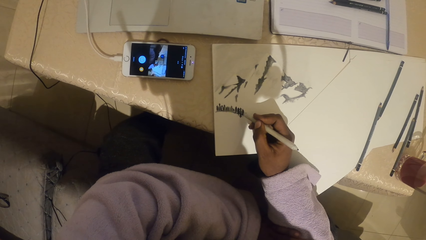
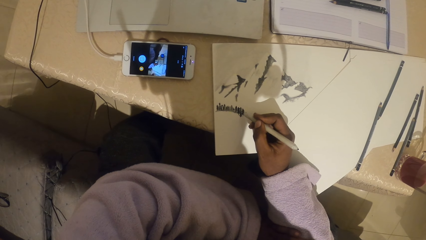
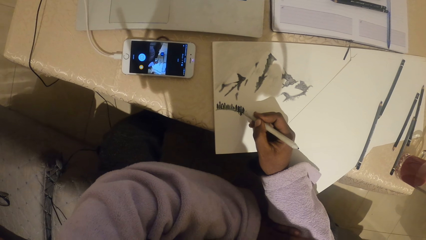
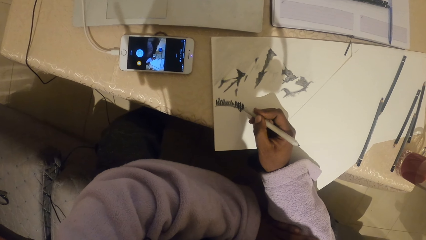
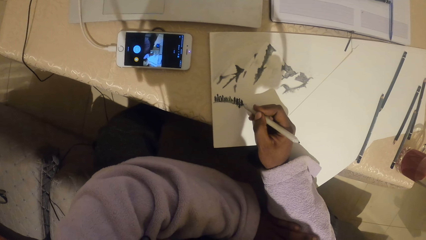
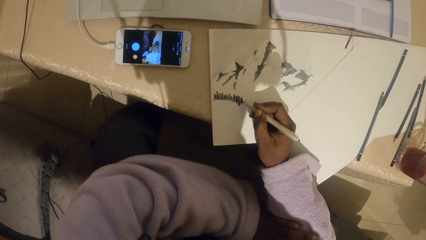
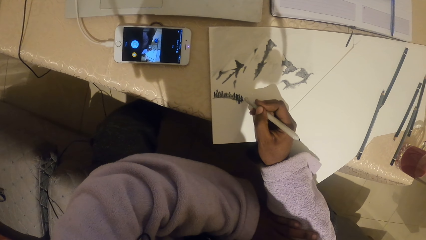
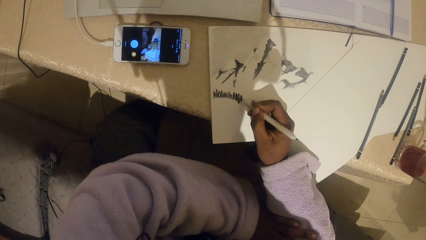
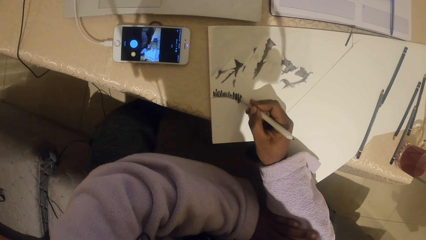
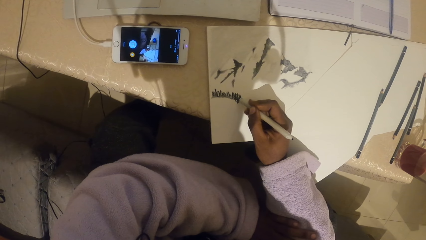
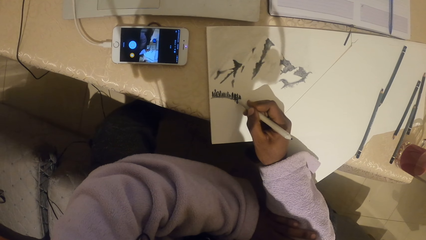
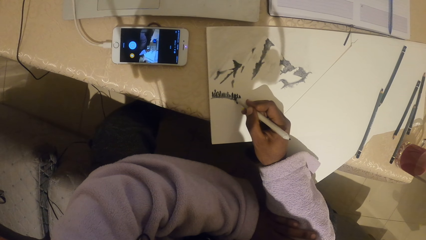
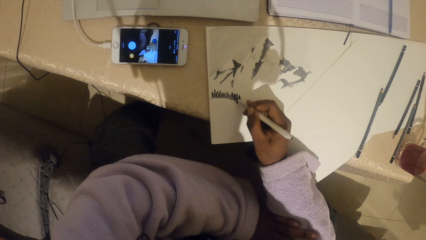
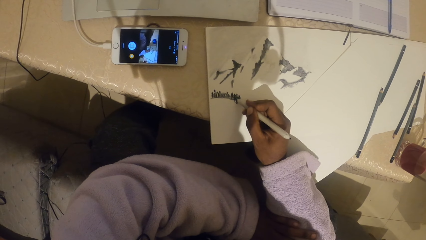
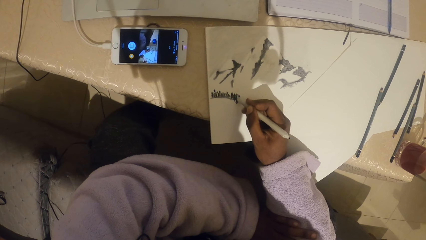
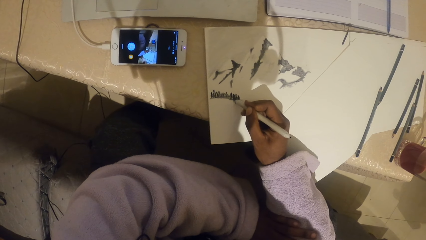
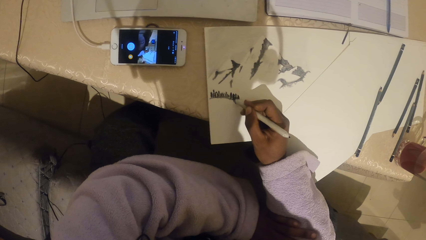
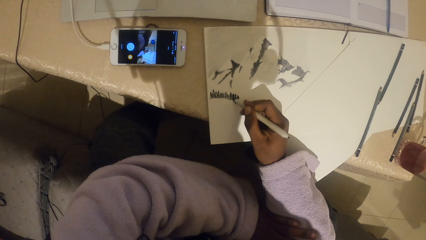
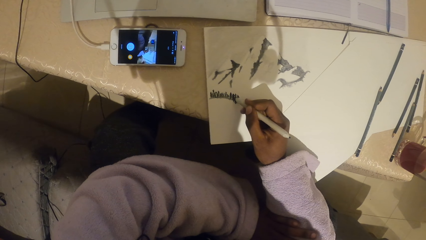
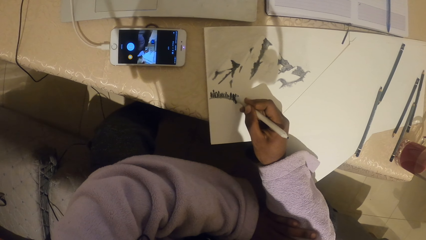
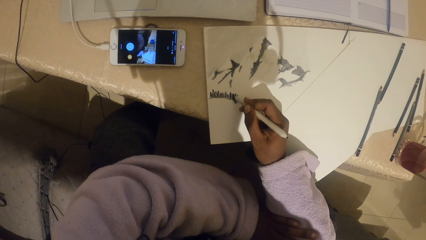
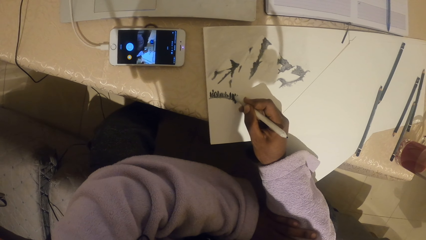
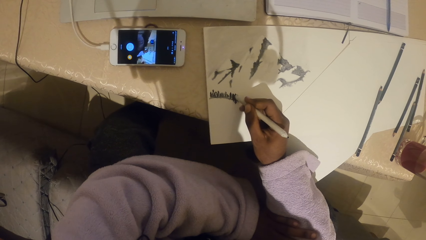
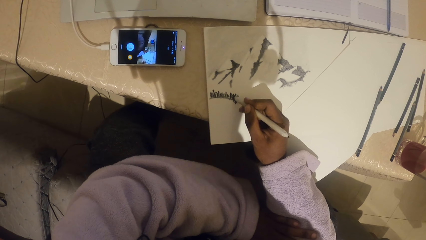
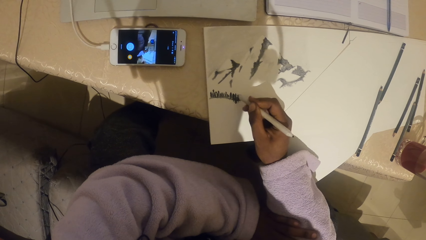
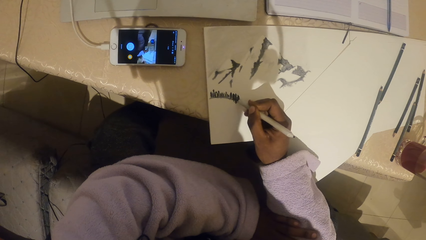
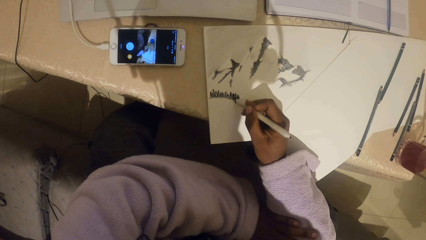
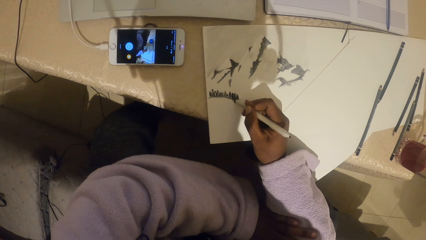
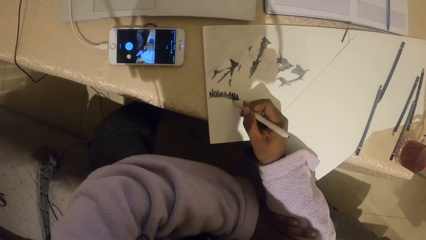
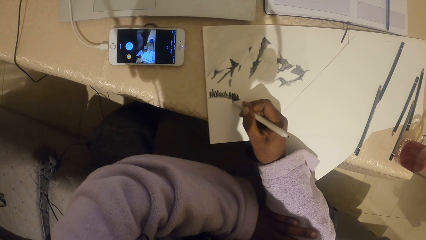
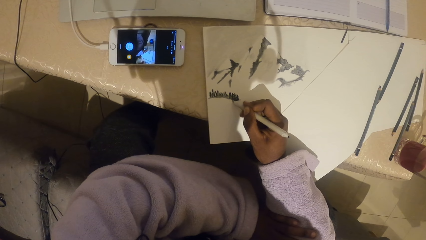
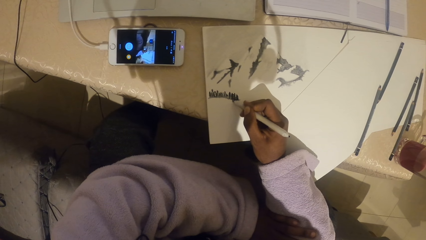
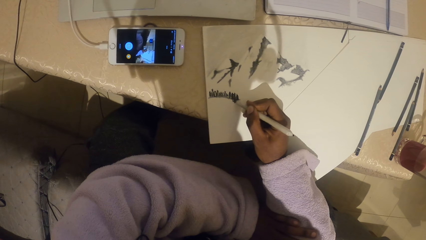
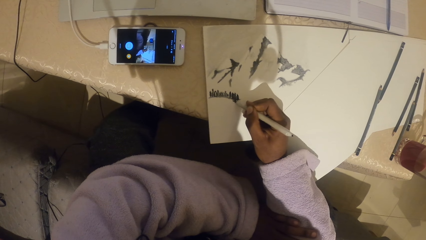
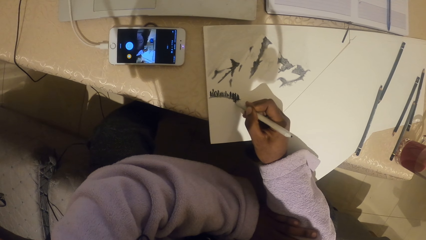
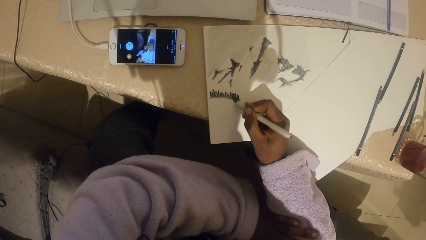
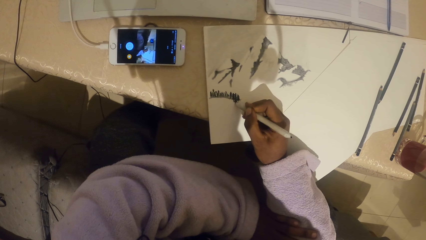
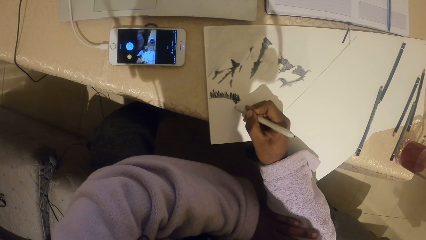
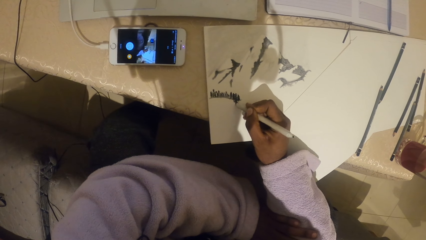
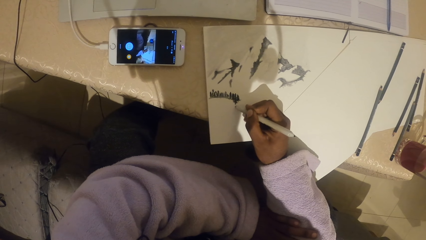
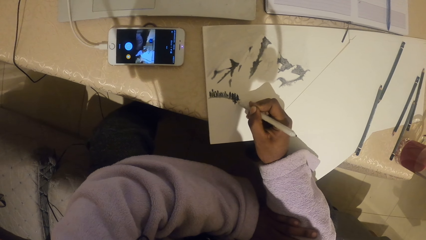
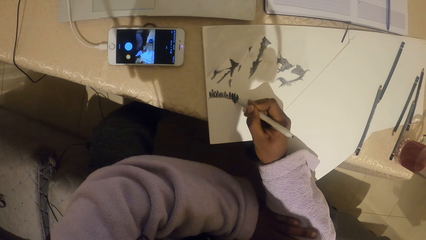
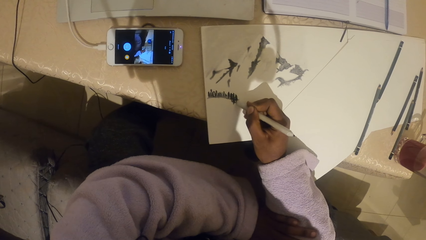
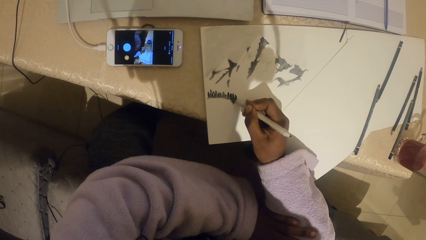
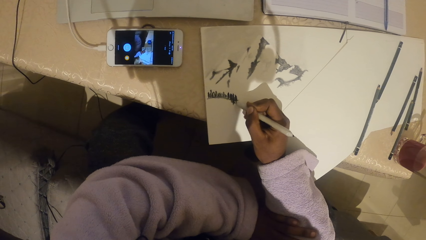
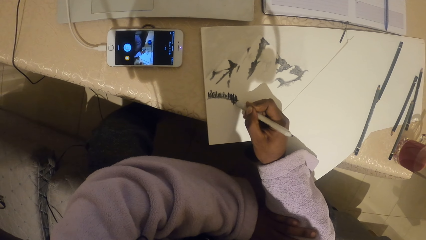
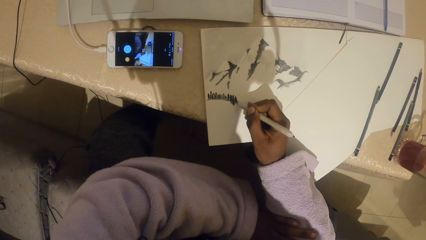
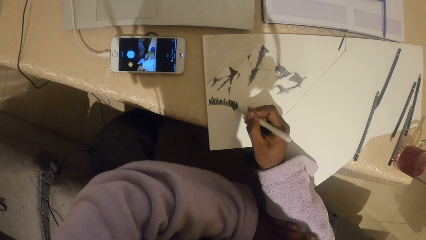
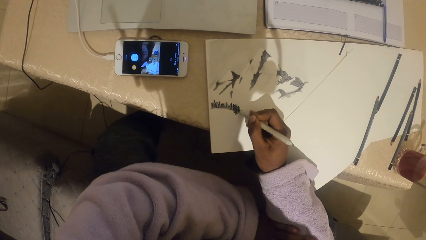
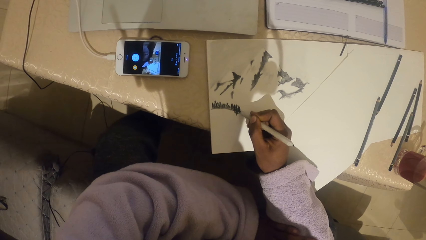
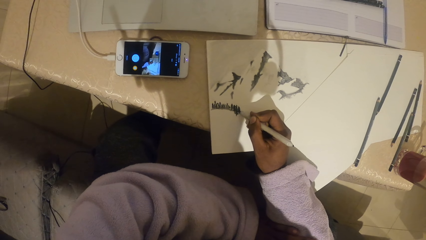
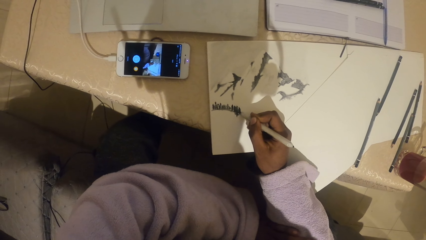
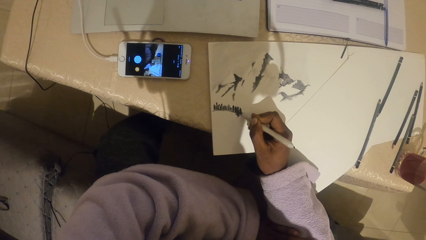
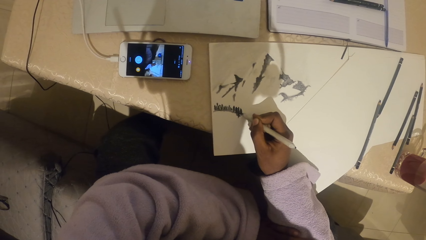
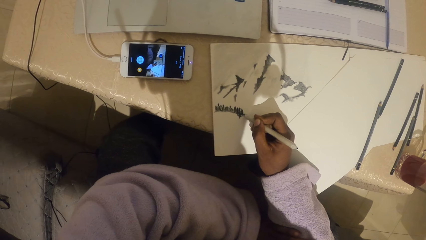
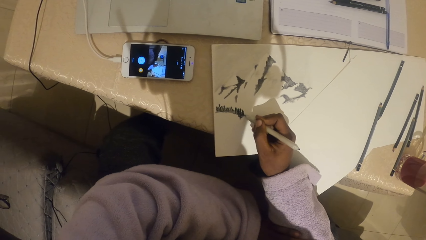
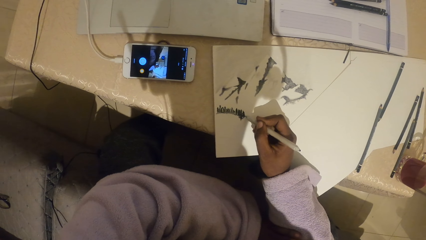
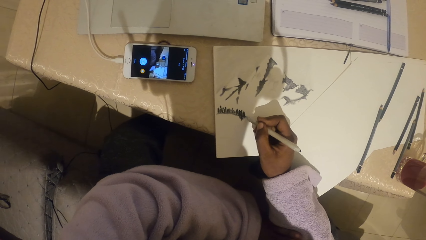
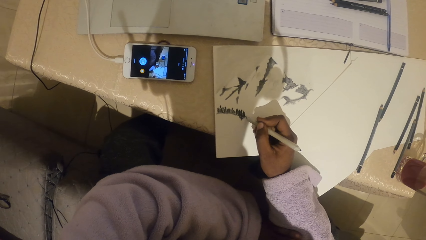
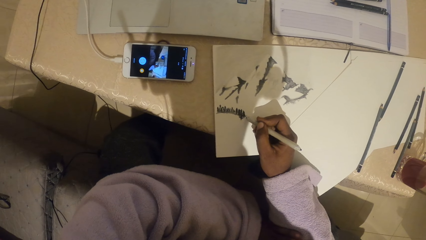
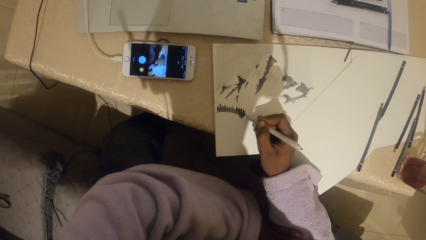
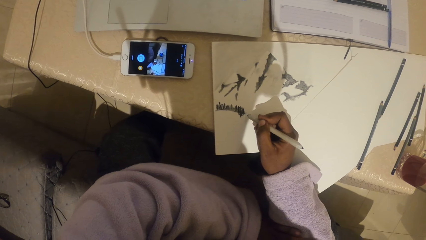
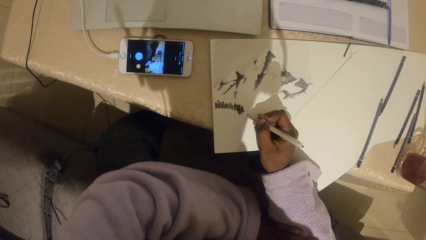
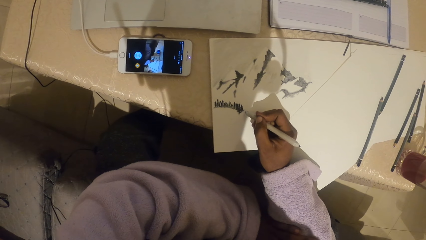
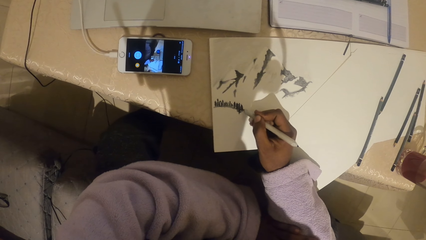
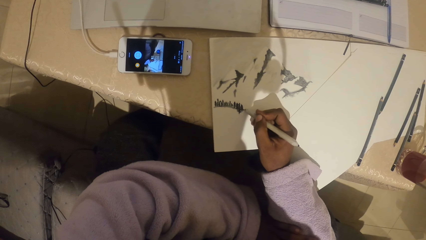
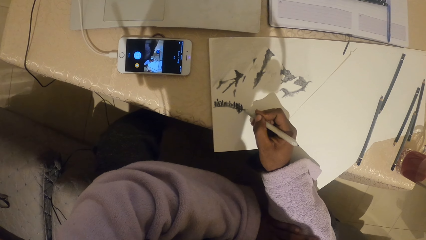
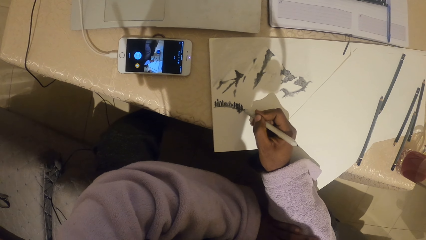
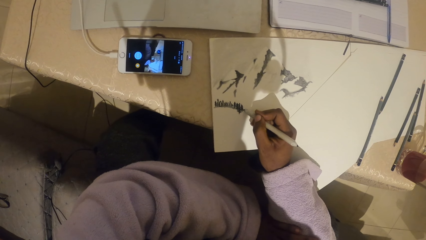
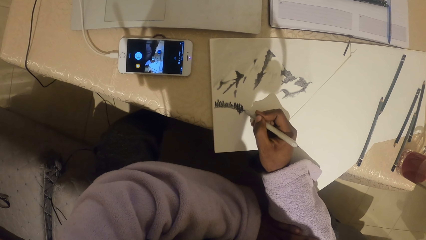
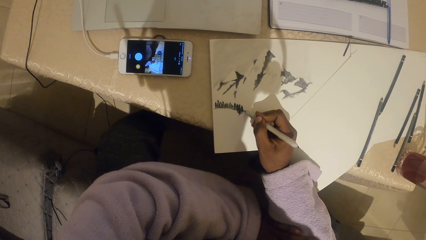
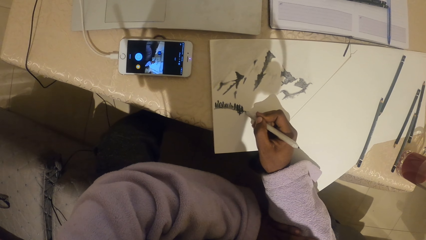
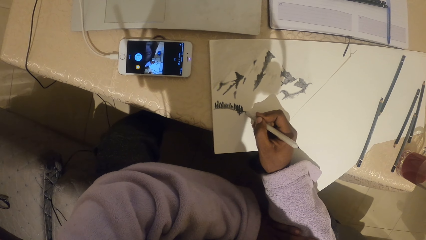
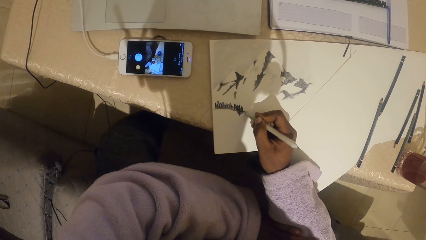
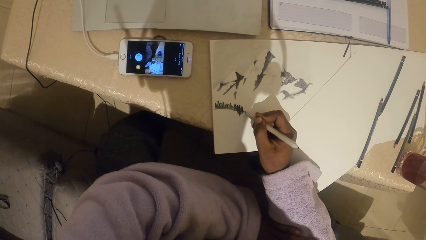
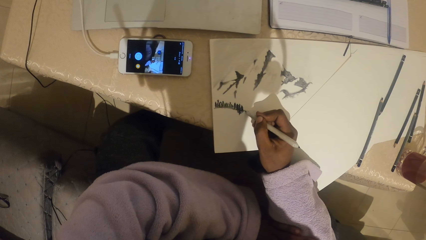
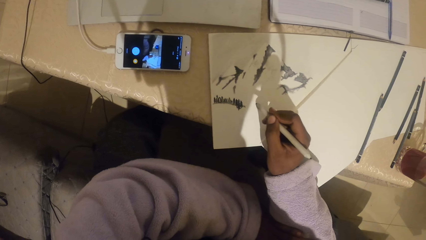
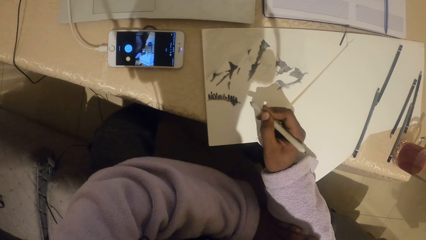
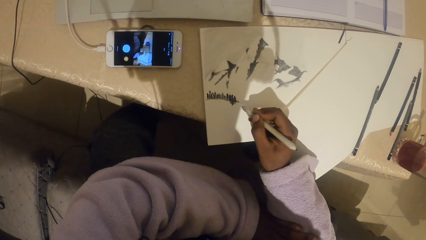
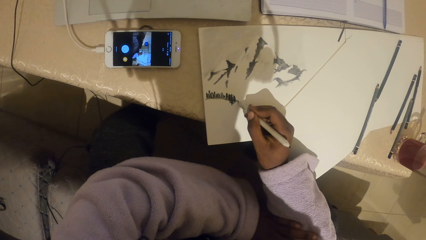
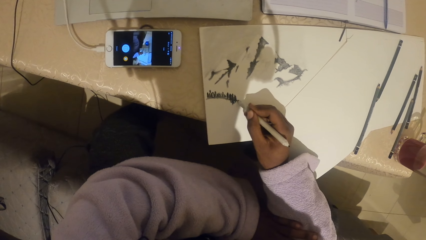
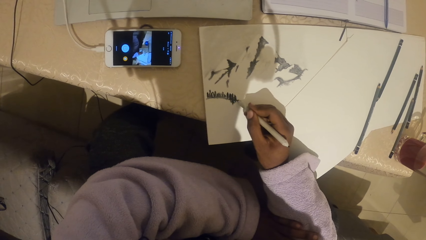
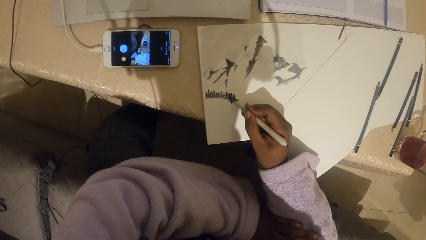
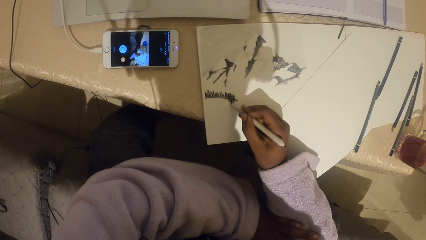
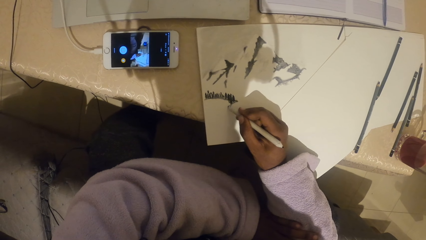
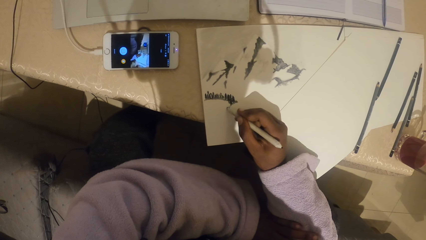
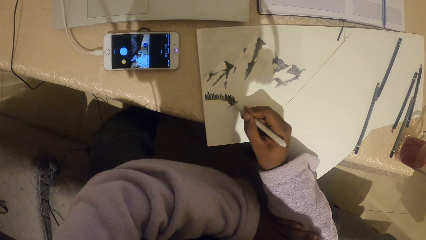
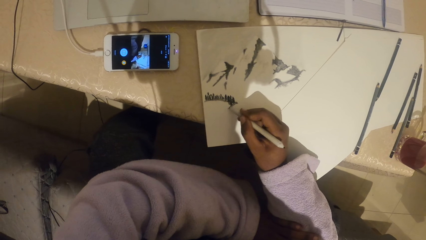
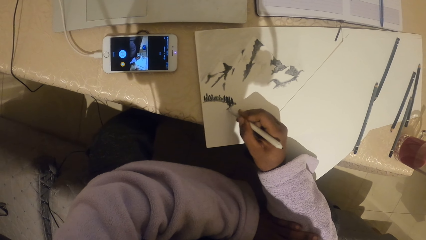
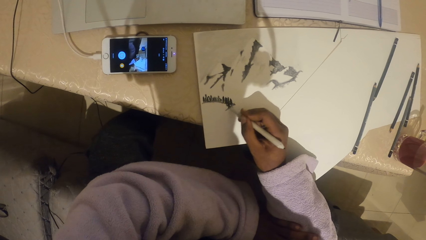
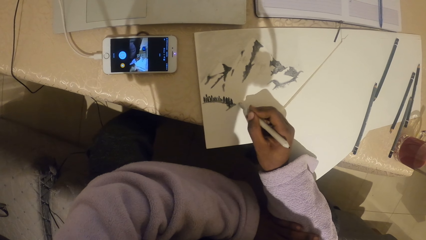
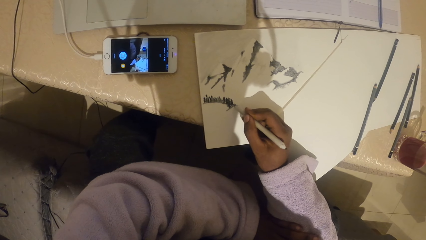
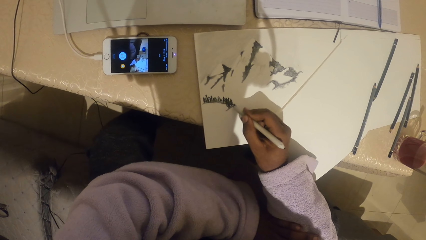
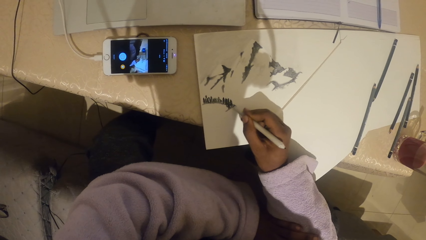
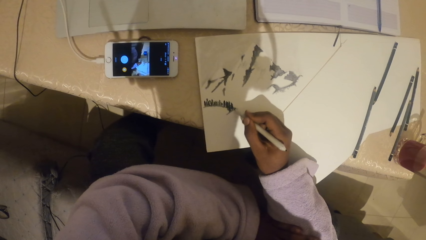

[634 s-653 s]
The camera wearer holds the pencil. They draw a drawing with the pencil.
